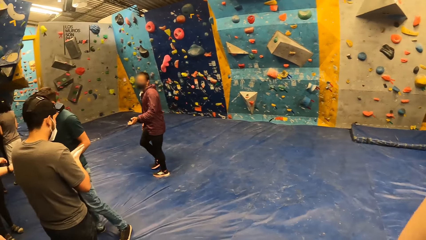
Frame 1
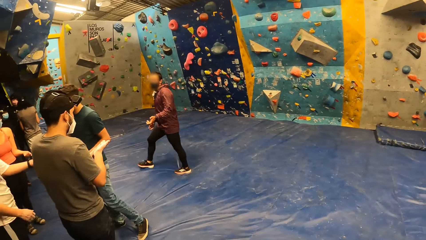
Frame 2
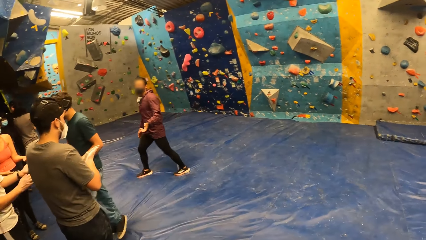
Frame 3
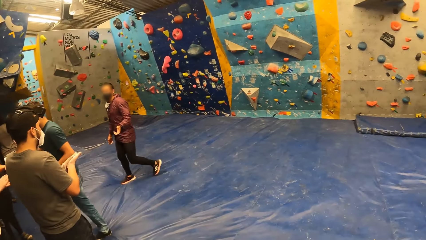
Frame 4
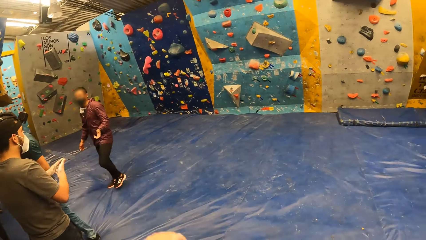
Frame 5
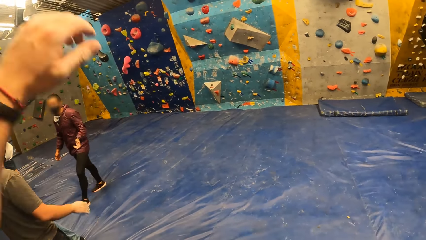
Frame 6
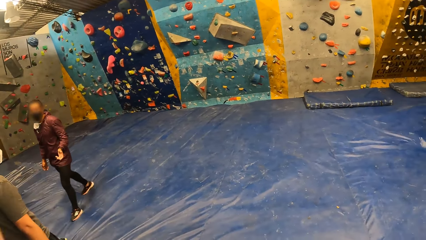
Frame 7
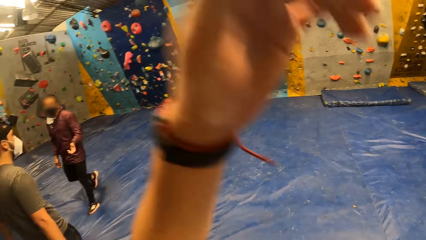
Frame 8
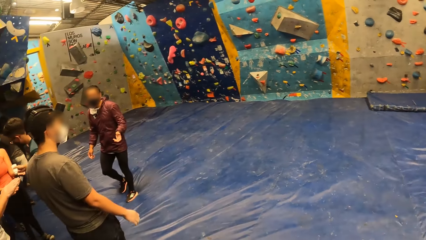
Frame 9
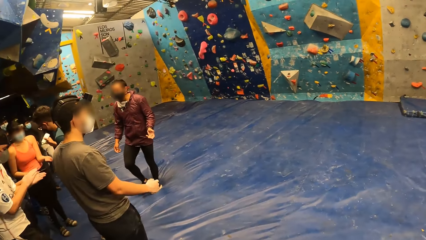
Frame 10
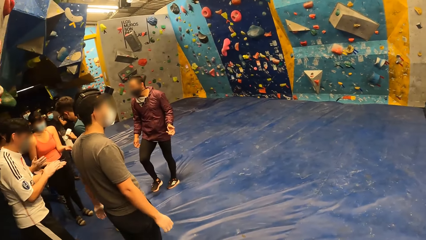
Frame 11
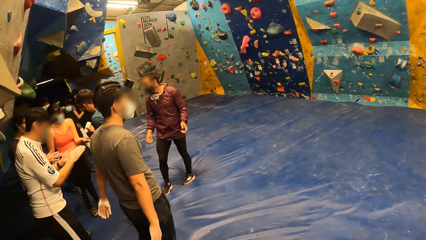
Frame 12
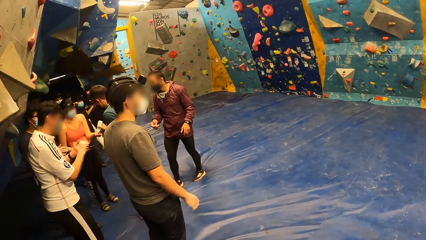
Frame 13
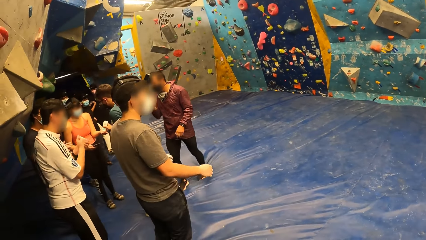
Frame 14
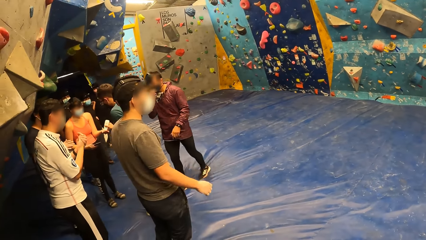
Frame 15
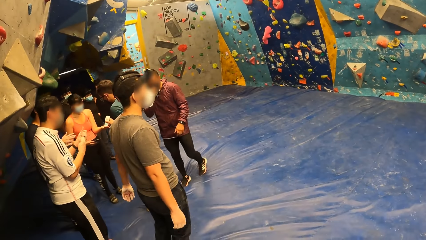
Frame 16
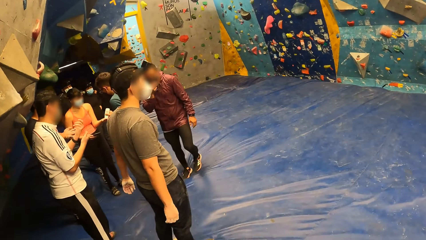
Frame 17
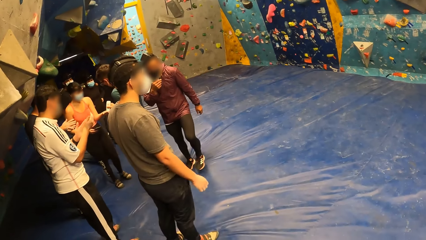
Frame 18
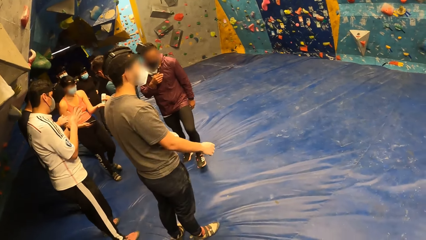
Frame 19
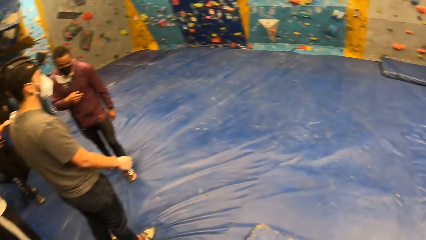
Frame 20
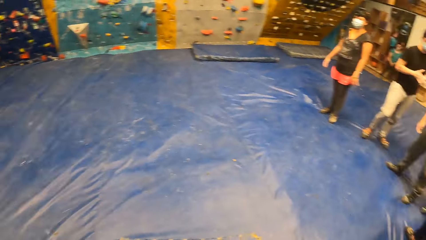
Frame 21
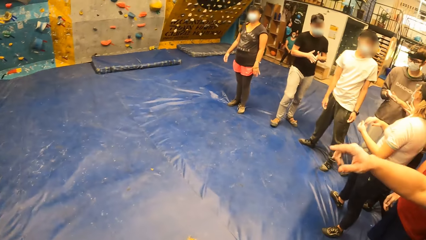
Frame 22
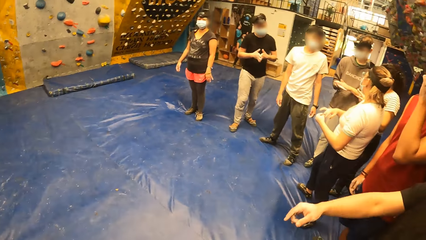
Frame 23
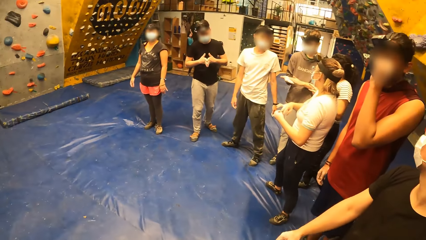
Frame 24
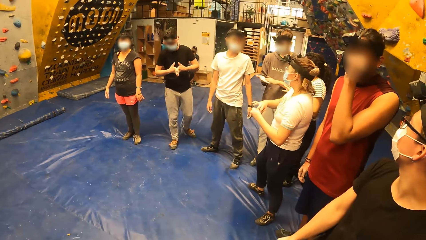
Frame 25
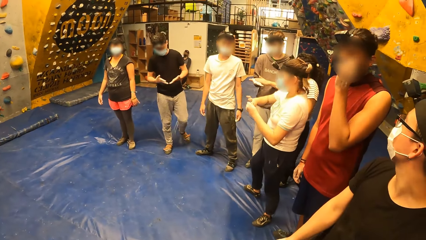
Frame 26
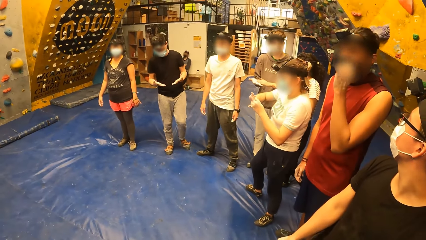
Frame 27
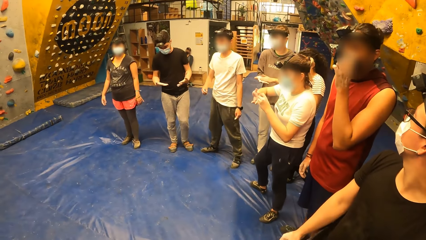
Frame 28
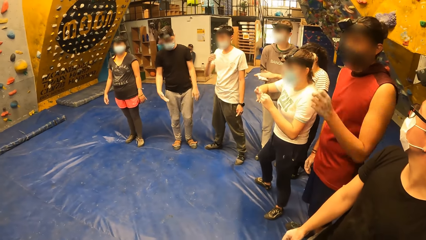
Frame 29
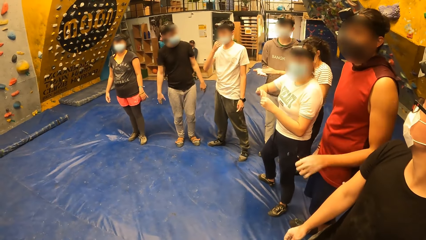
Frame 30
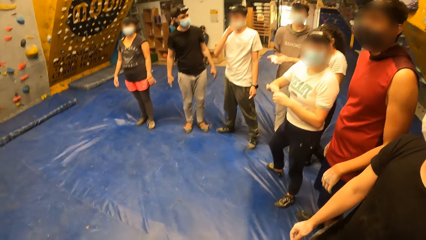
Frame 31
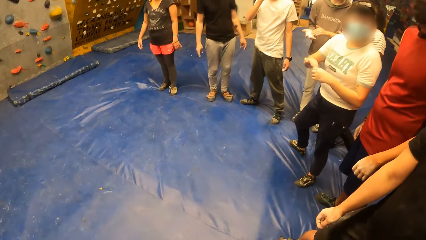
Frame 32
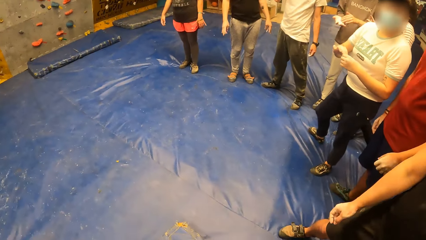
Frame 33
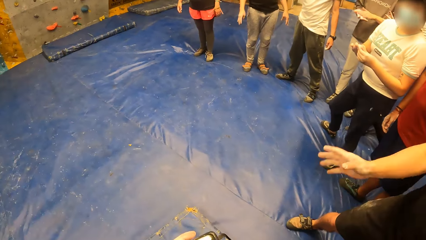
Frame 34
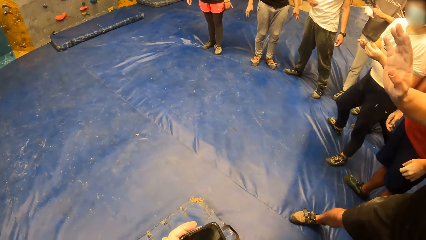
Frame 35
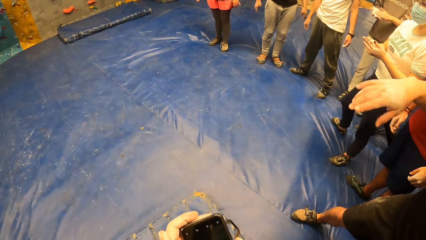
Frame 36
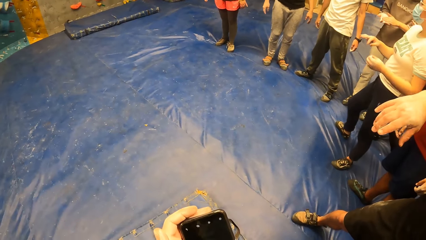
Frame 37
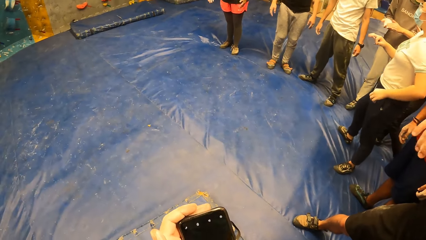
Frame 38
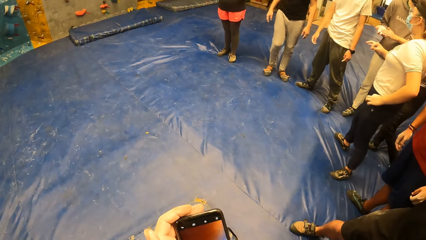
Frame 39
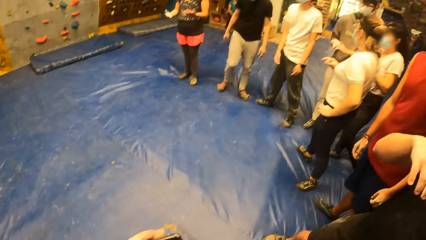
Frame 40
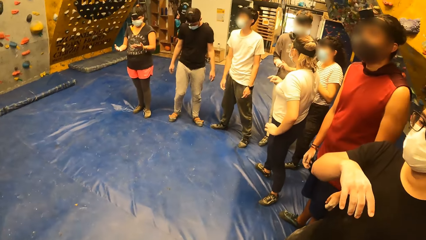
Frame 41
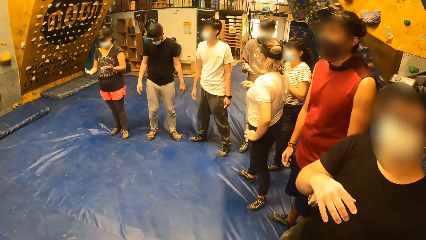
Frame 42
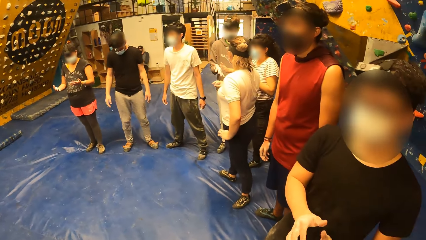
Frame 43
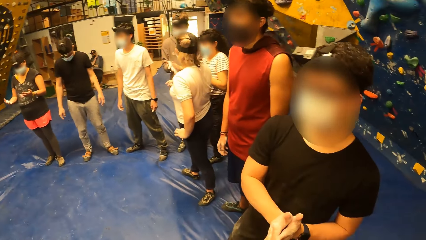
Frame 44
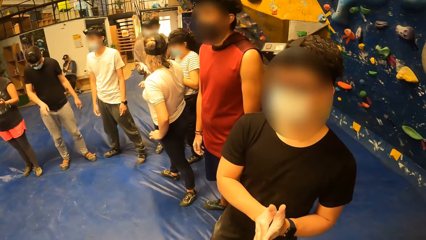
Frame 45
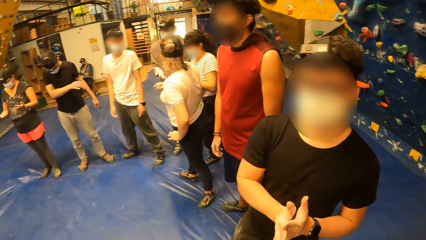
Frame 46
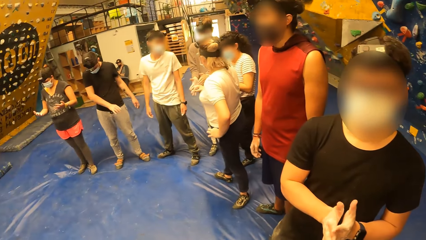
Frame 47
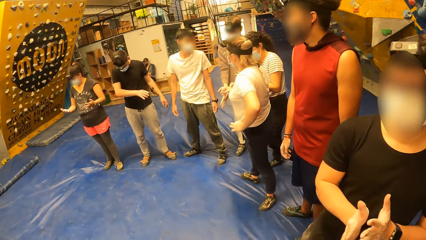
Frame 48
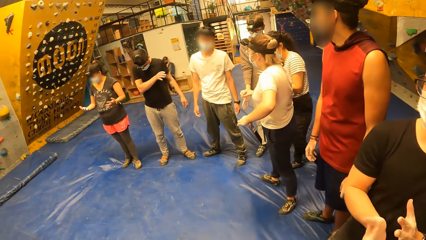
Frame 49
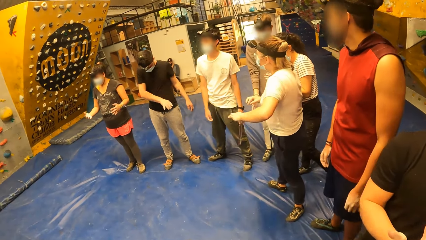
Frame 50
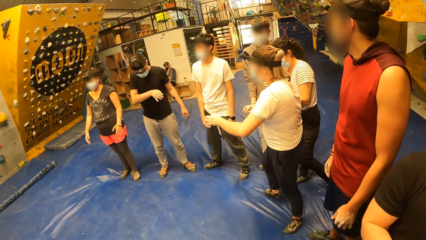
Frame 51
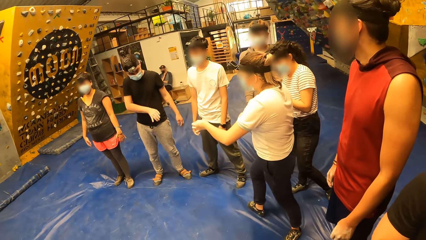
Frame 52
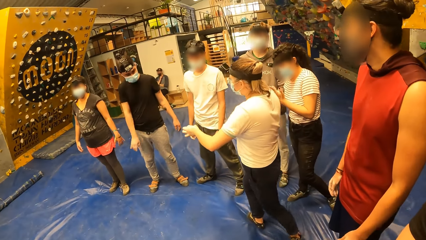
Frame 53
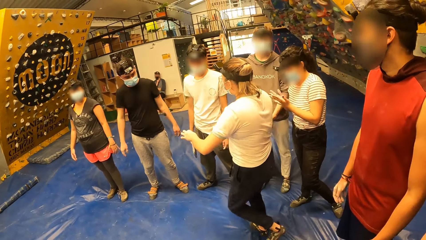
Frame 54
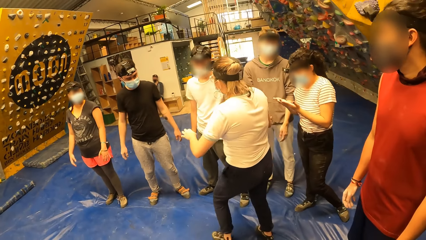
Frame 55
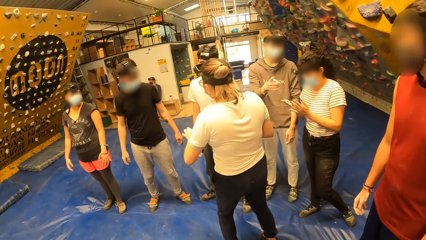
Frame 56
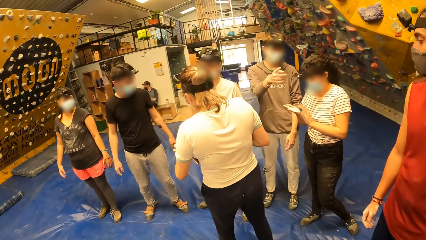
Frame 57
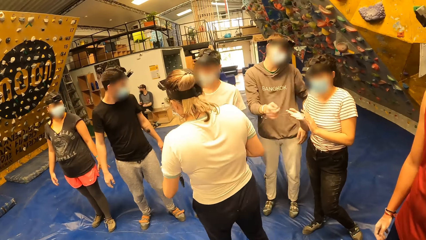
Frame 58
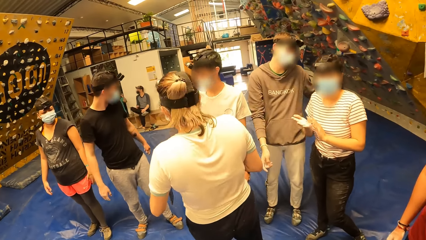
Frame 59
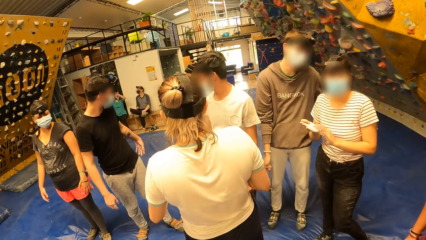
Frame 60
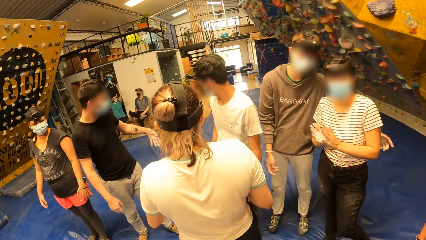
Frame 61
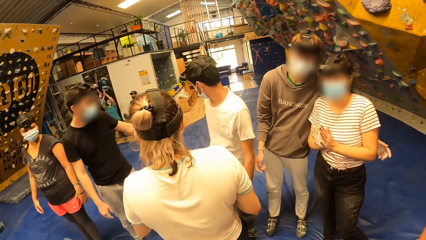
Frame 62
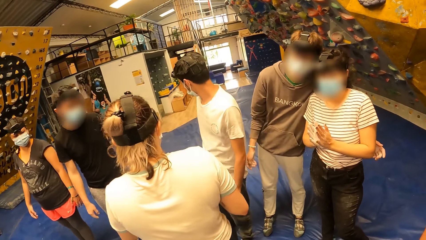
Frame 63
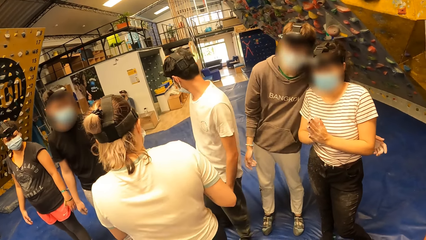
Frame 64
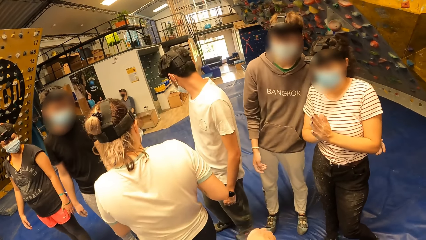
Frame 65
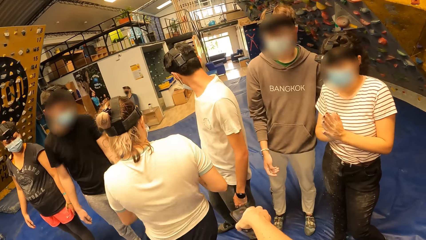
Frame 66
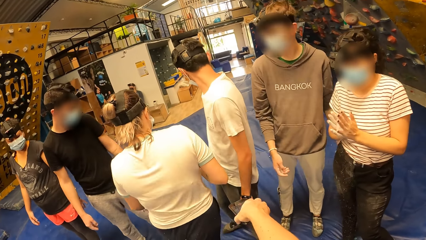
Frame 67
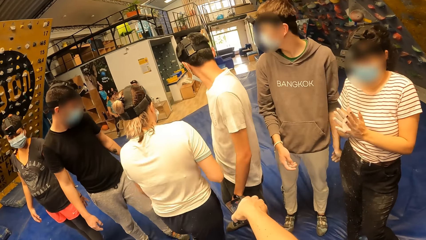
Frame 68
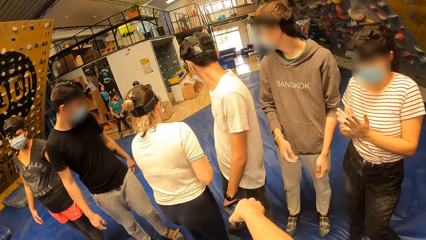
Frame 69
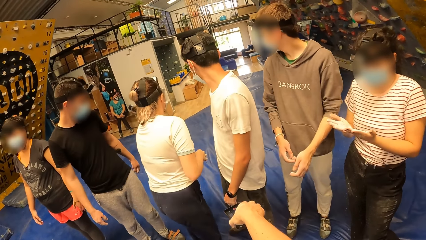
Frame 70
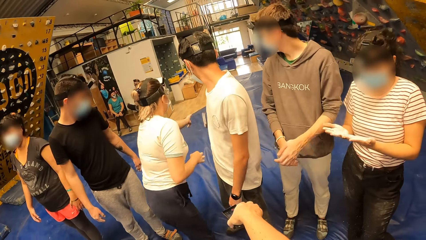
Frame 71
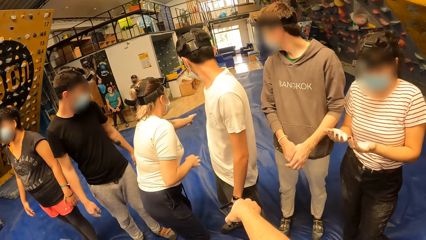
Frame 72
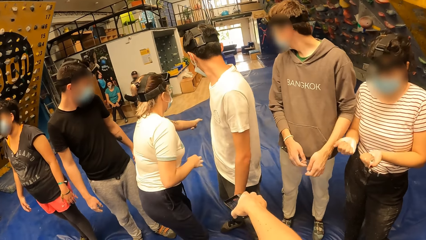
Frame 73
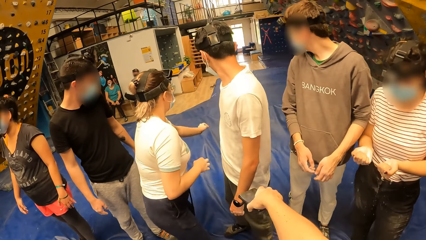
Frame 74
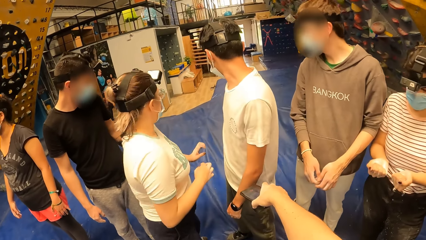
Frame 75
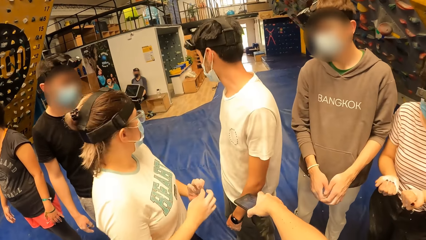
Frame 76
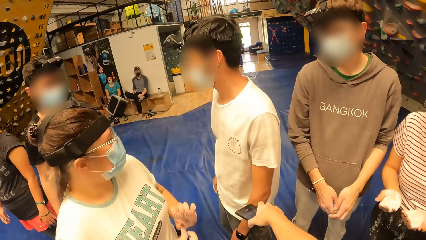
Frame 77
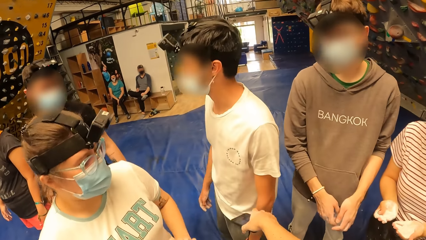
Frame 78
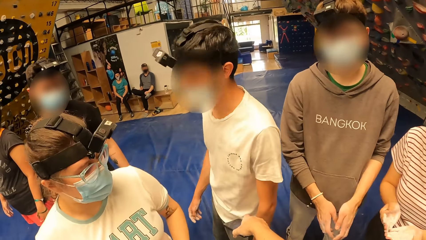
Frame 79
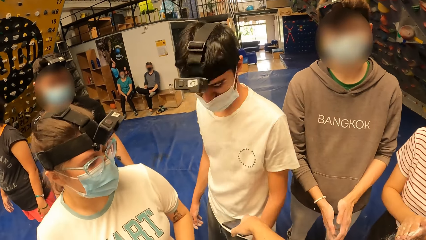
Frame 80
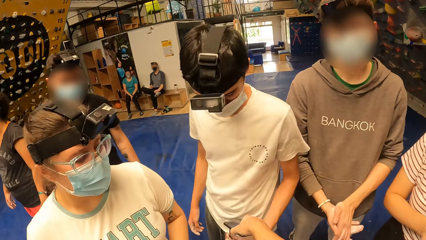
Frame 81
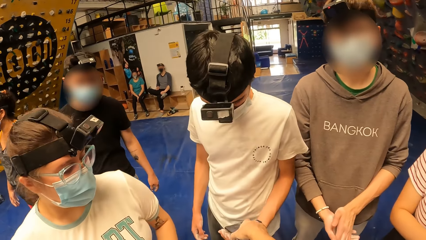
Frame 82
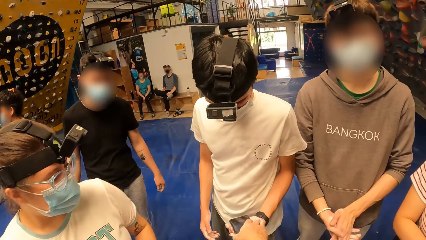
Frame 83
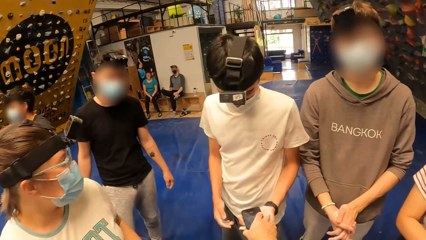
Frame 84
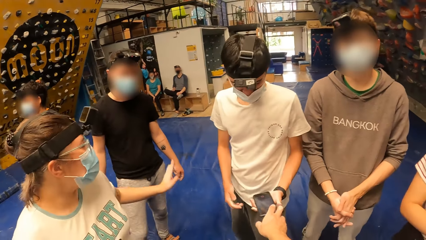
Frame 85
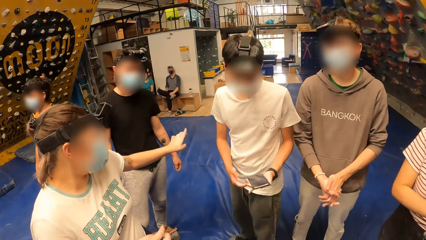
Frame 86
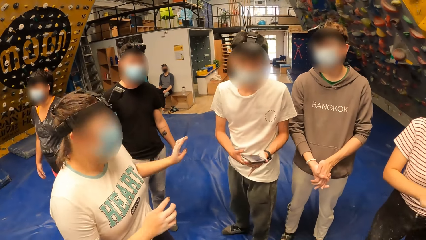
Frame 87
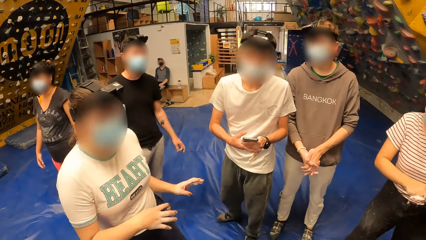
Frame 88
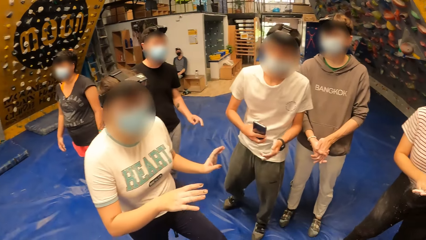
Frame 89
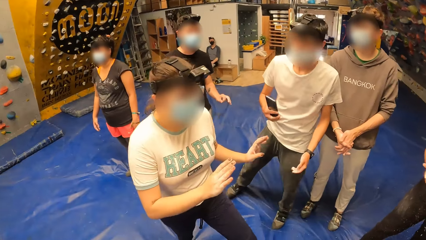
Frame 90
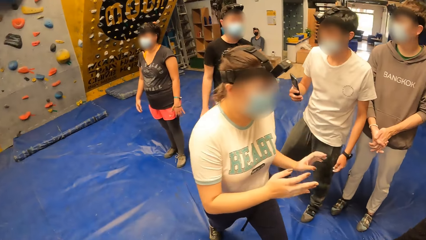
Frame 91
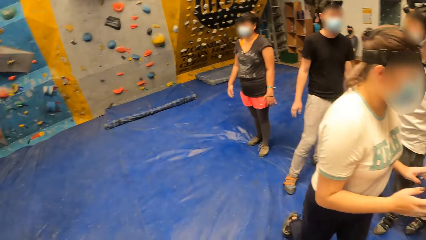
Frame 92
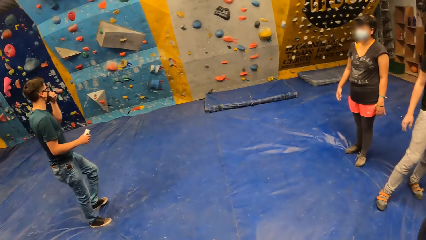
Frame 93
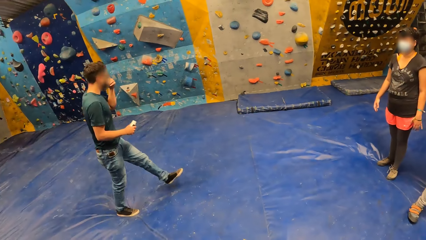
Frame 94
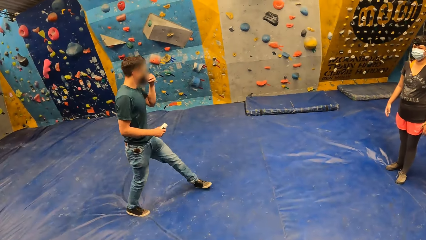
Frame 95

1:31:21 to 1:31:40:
A man applies the lotion on the left hand of a woman with his right hand. The camera wearer operates a phone with both hands. Another woman brings out a phone from her pocket with her left hand. The other woman throws the phone on the crash pad with her left hand. Another man collects the phone from the camera wearer with his left hand. The other man passes the phone from his left hand with his right hand.
